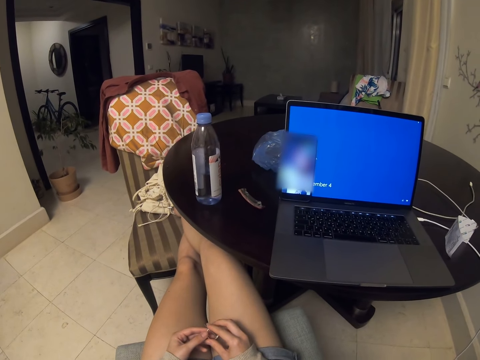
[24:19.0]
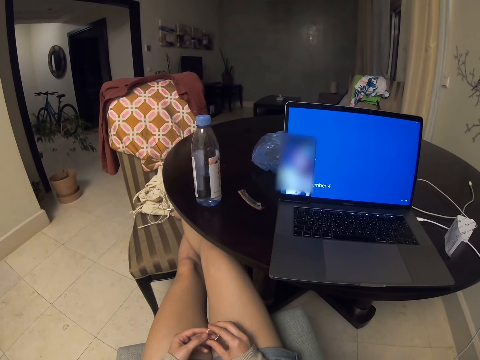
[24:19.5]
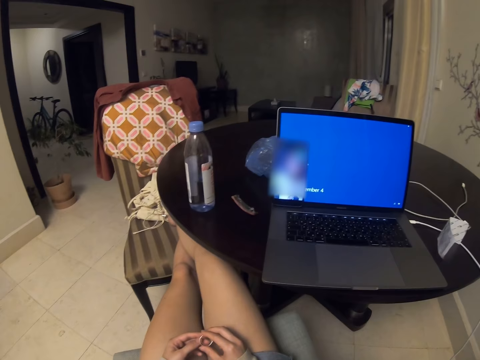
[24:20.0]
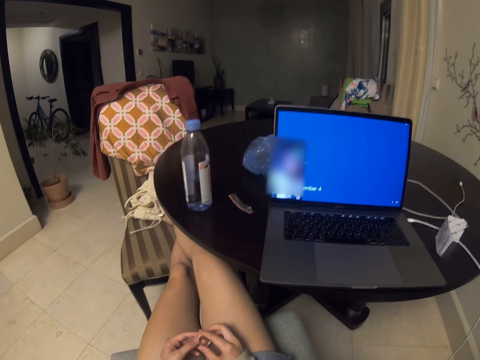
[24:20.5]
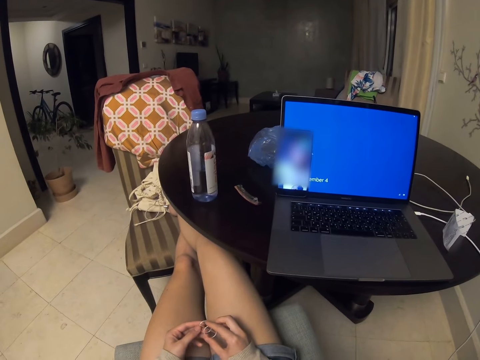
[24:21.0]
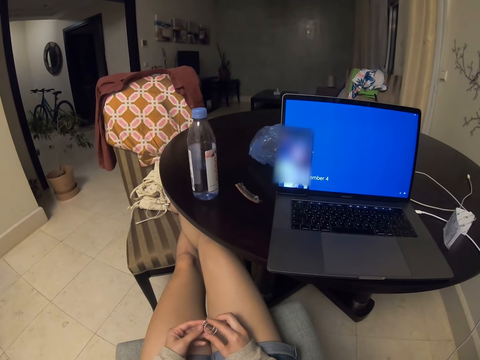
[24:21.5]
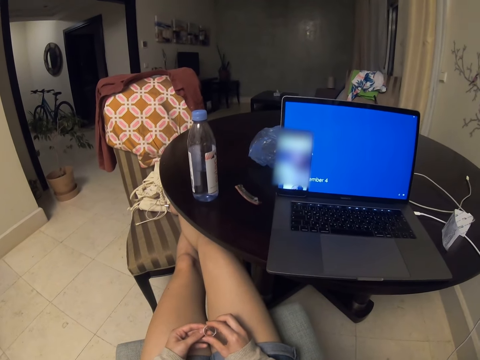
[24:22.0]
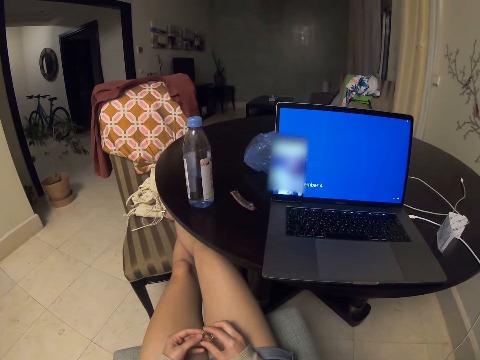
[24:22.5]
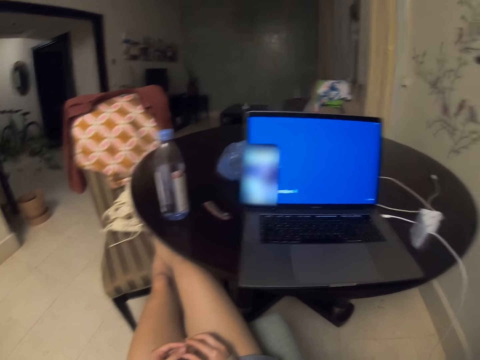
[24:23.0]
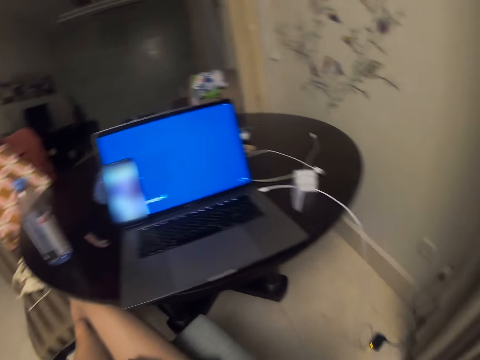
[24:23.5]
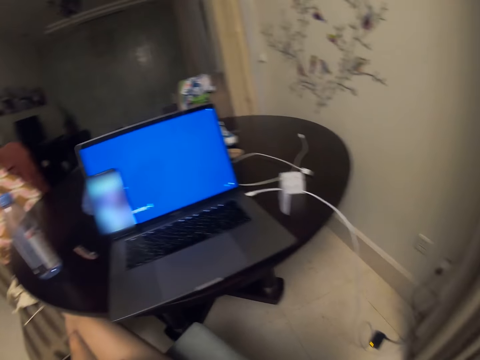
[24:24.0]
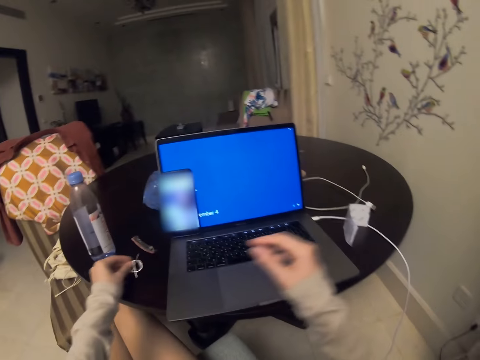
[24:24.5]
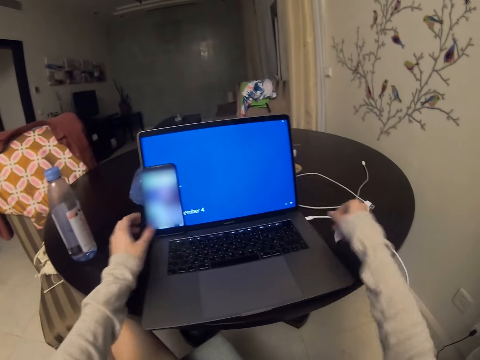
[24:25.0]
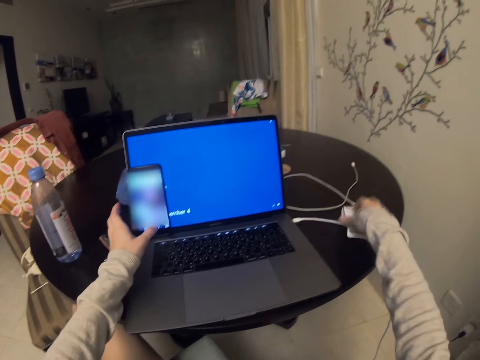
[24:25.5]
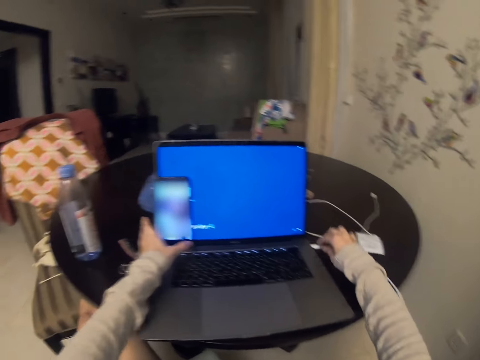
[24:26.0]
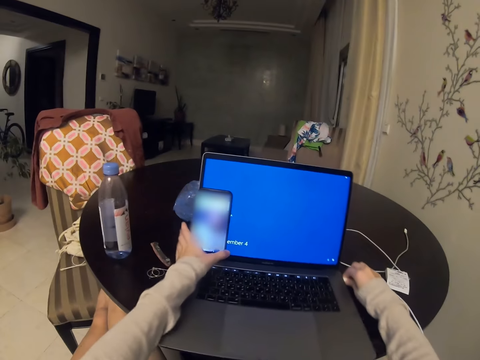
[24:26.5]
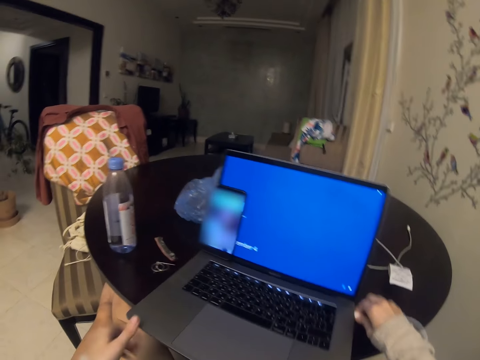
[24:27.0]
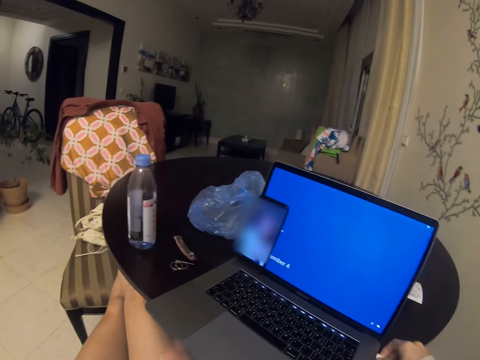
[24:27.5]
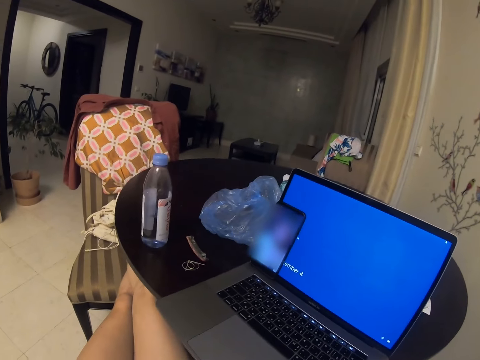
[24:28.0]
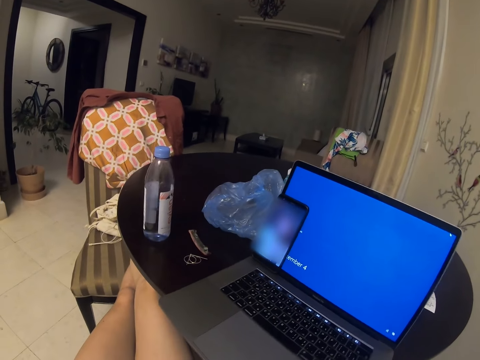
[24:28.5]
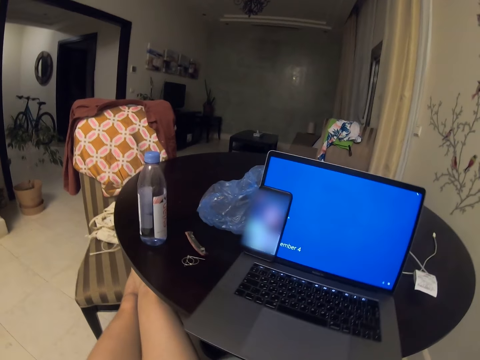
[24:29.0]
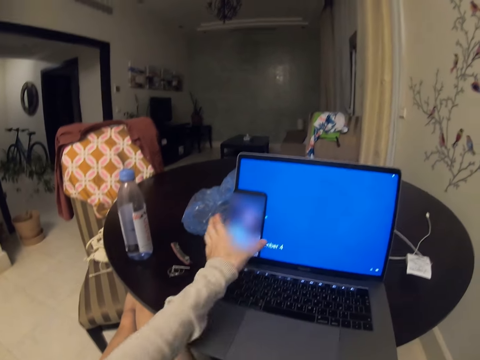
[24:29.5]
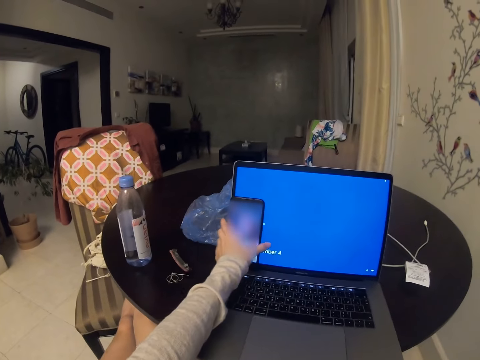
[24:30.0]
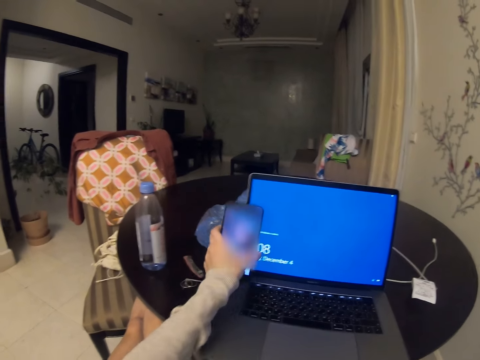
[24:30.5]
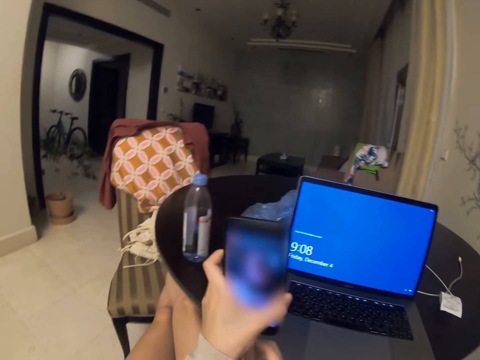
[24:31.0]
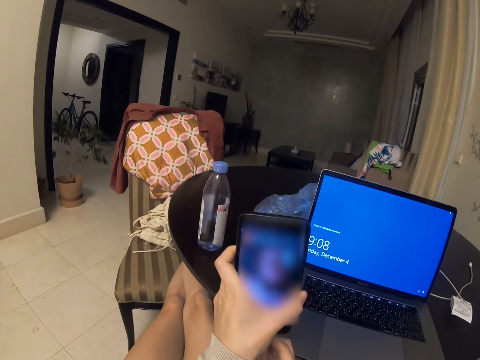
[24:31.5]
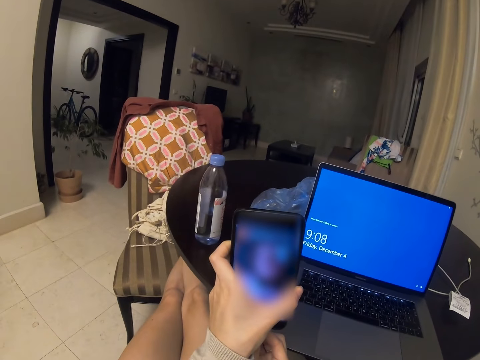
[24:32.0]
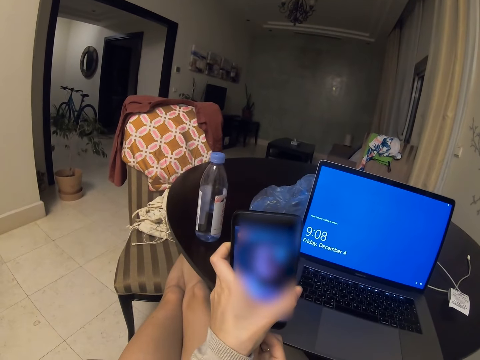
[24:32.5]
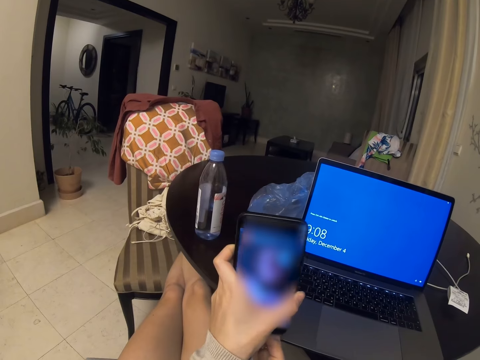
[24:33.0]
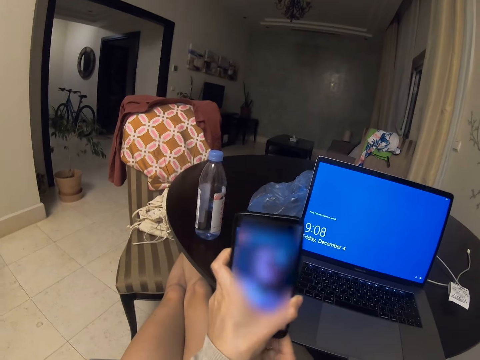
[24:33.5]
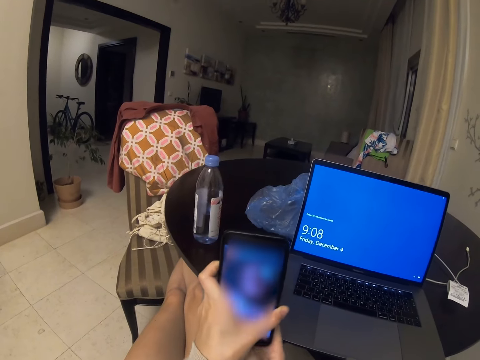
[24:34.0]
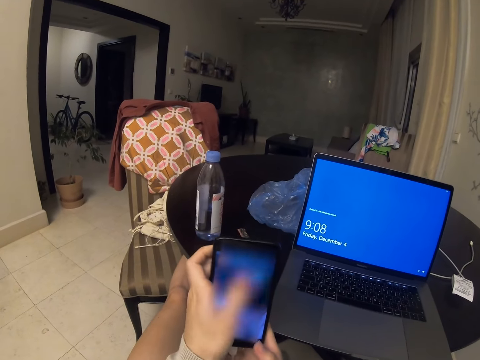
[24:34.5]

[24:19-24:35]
The camera wearer ejects the USB from the laptop. They touch the cable. They pick up the mobile phone using the left hand and look at the phone.

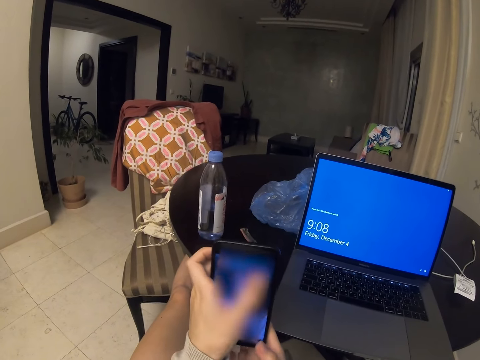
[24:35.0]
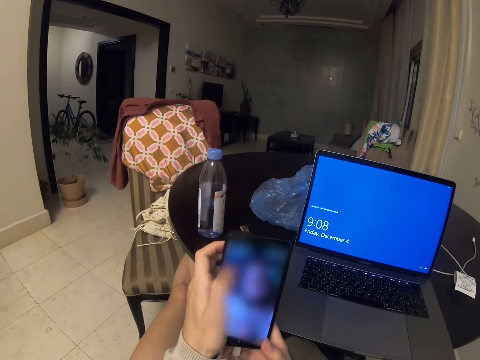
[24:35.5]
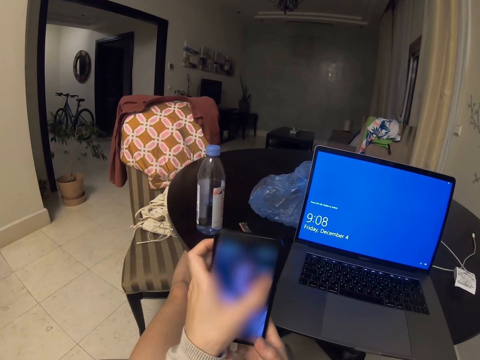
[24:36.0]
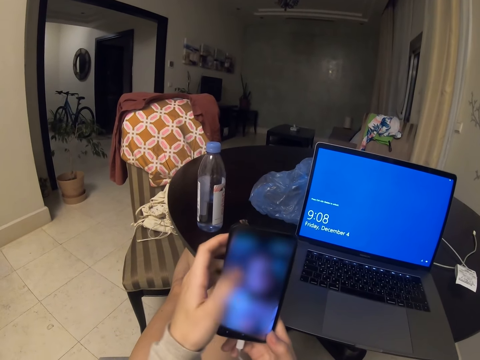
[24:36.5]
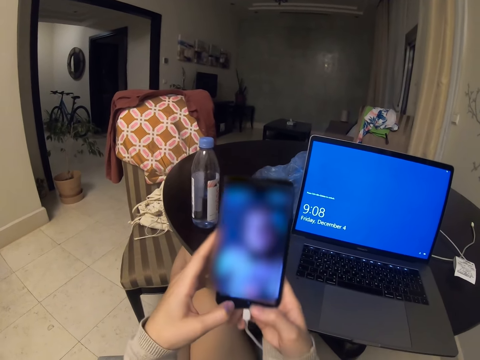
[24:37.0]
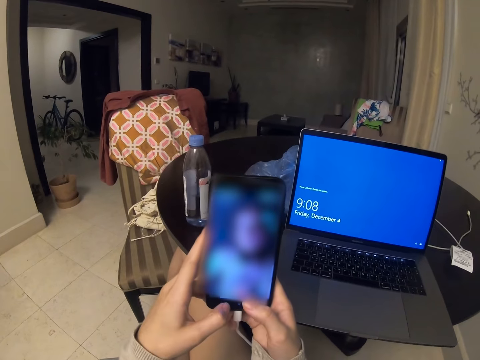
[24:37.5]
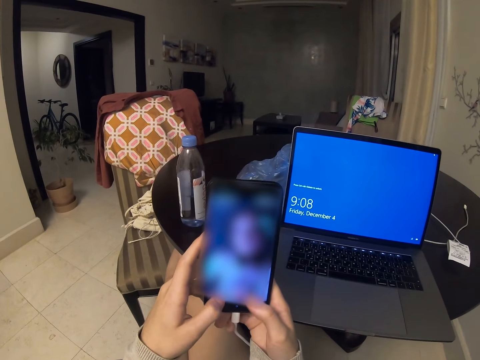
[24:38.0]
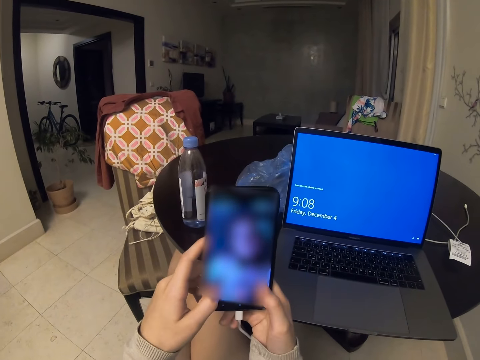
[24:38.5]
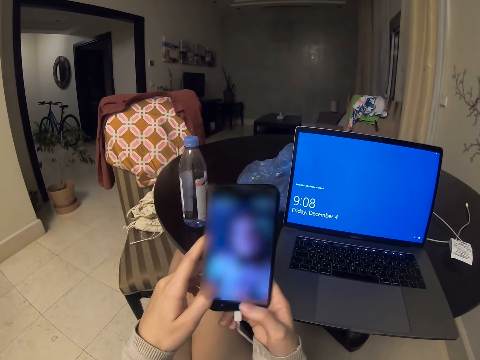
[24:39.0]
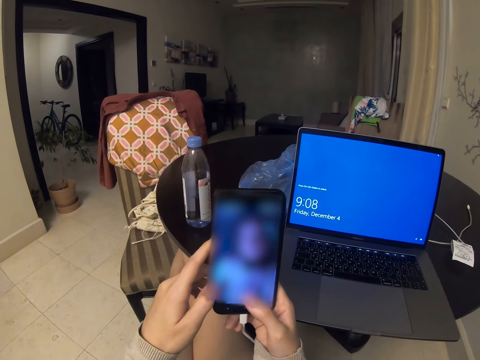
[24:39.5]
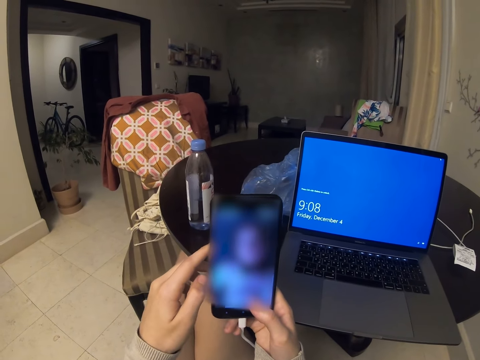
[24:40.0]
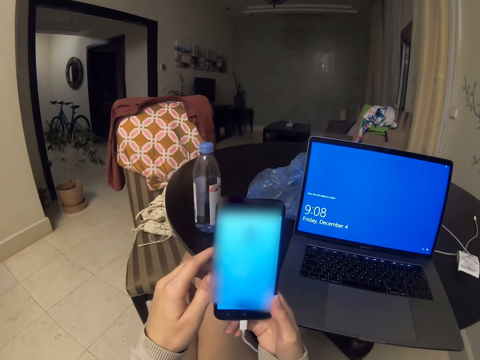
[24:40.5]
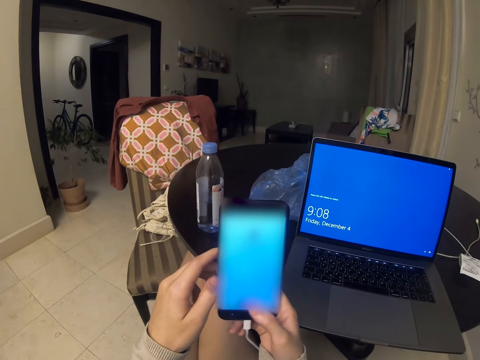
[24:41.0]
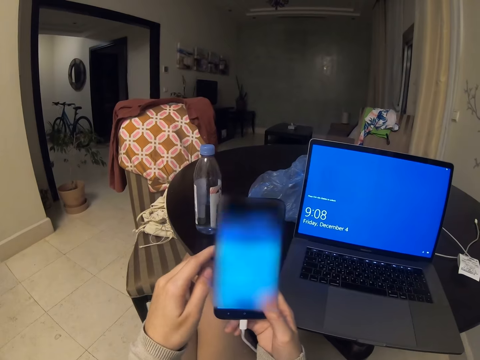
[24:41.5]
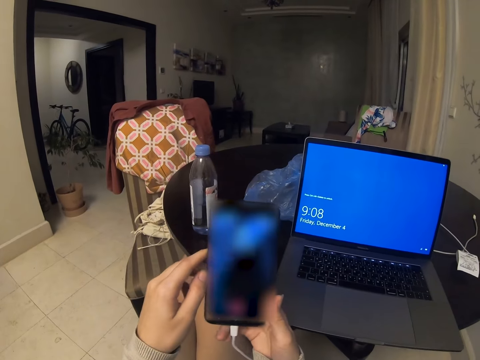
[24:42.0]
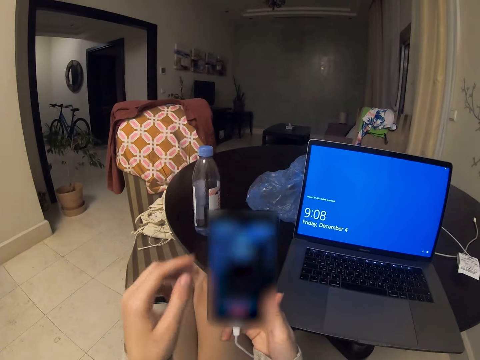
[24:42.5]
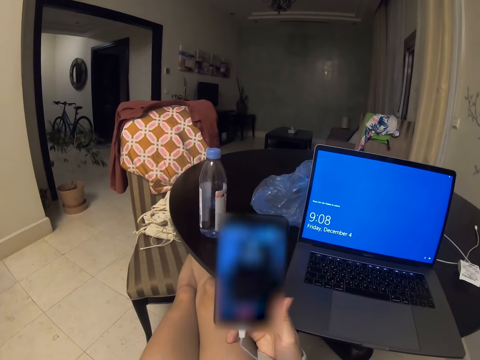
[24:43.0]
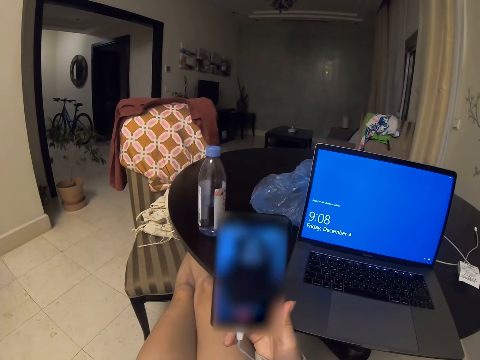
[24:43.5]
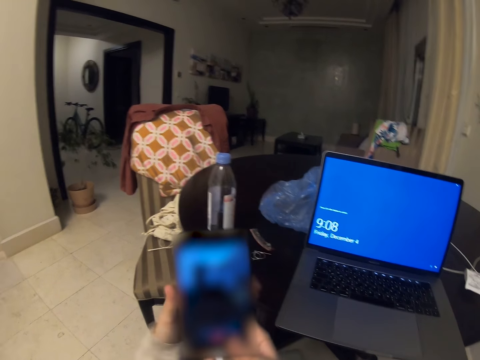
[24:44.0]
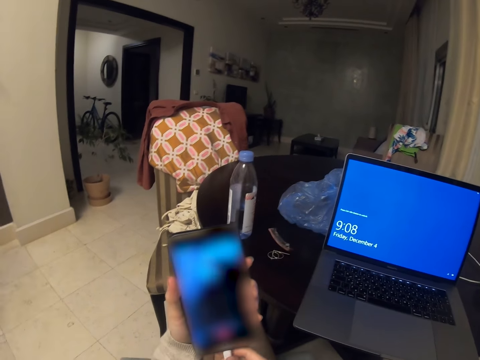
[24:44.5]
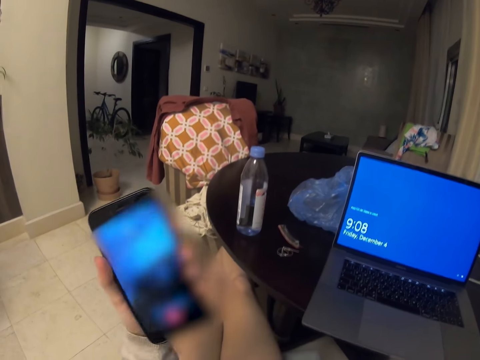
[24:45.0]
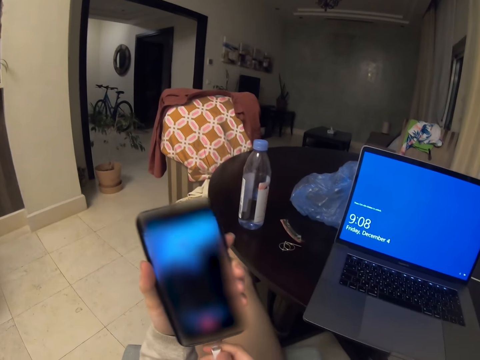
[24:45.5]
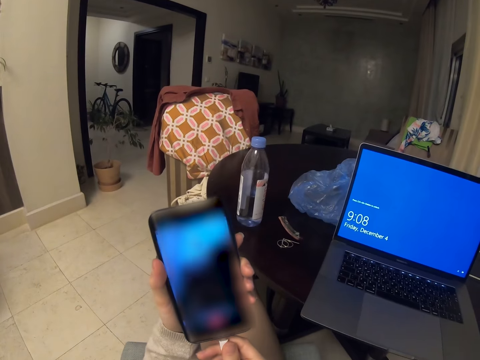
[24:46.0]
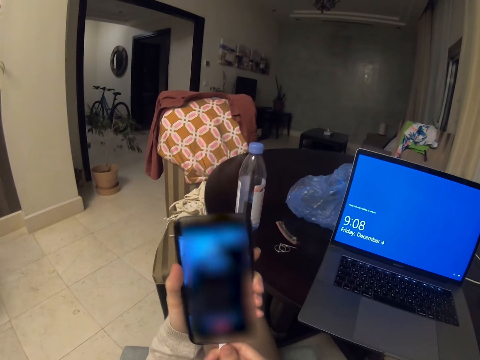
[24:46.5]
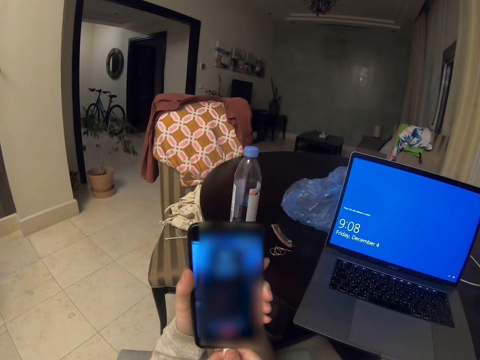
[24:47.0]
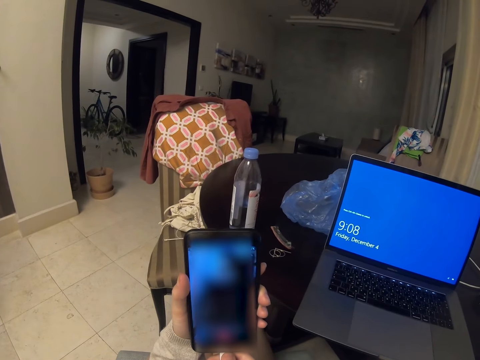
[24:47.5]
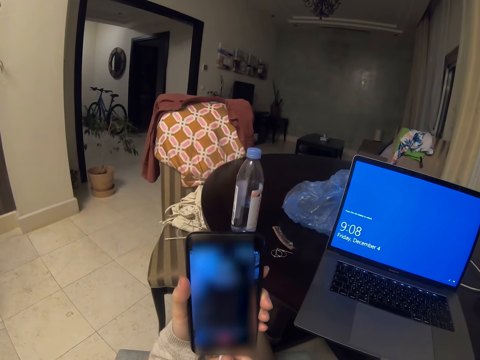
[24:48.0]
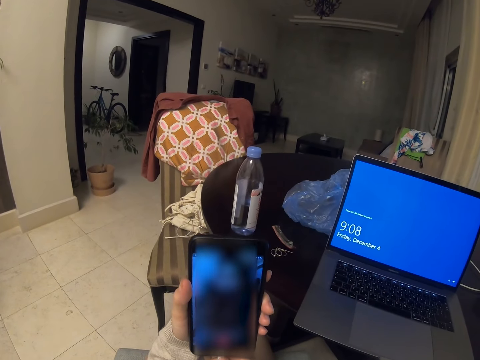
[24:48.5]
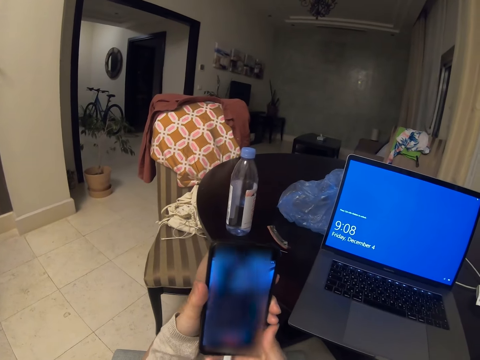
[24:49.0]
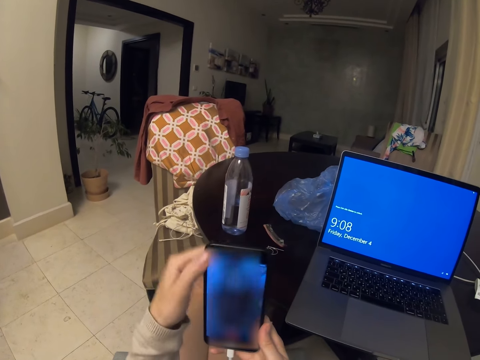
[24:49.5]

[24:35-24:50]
The camera wearer operates the mobile phone using both hands. They insert a charger into the mobile phone.
